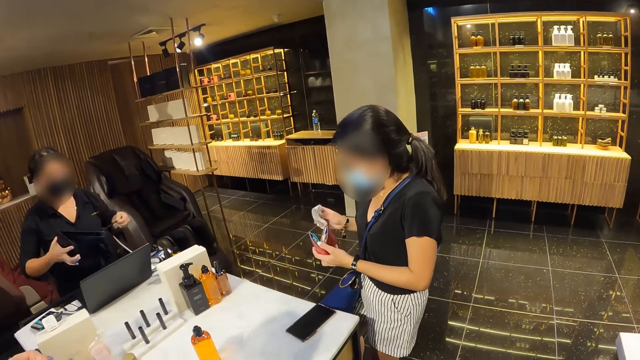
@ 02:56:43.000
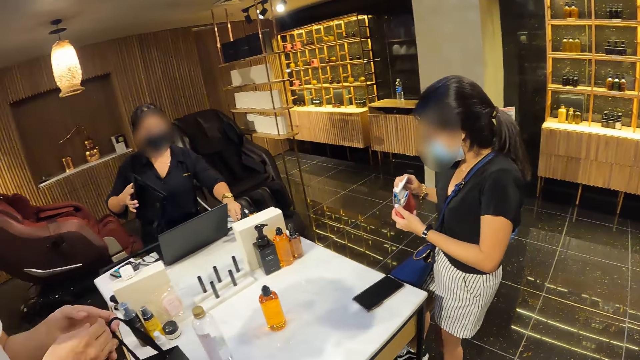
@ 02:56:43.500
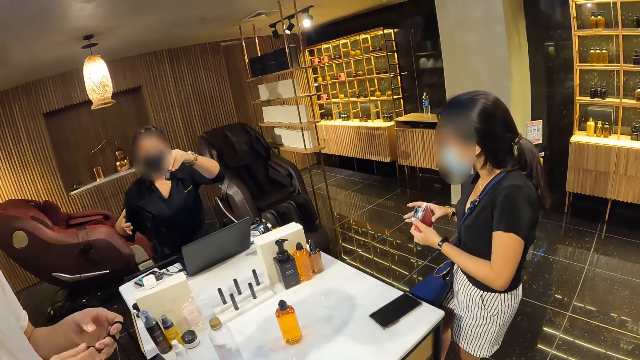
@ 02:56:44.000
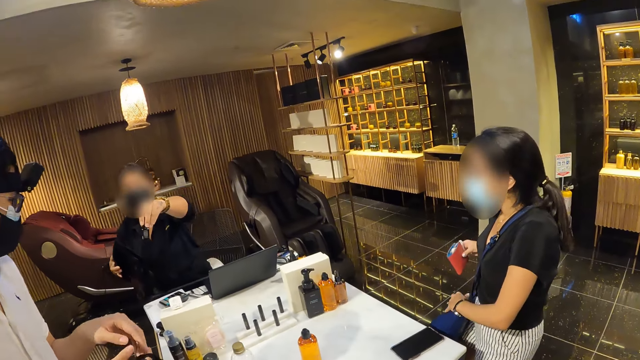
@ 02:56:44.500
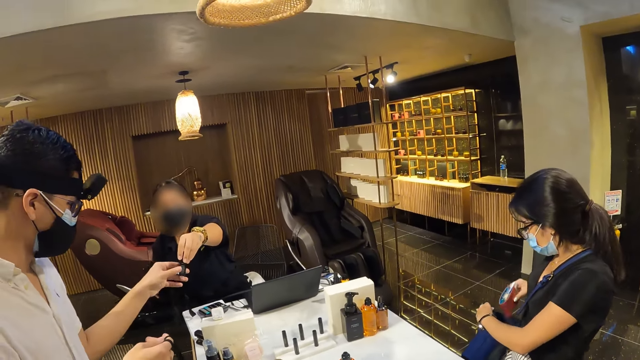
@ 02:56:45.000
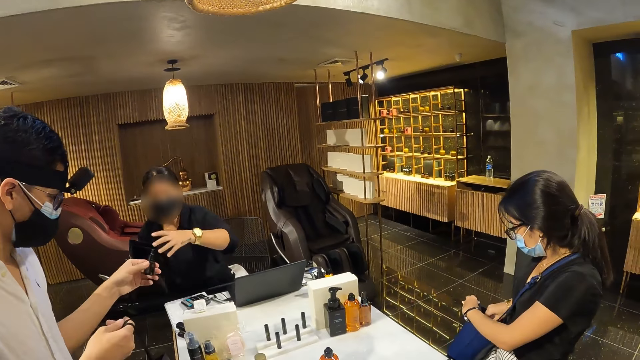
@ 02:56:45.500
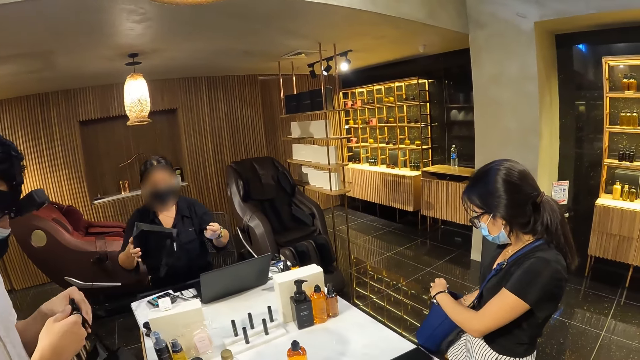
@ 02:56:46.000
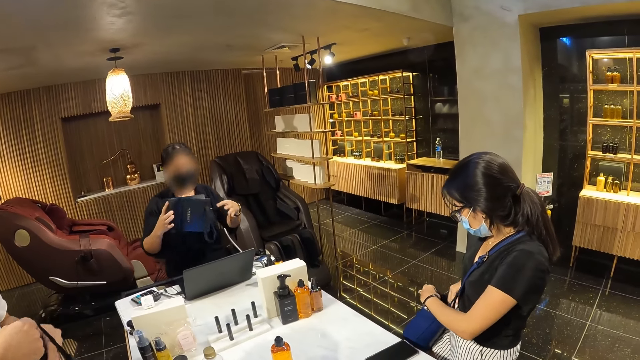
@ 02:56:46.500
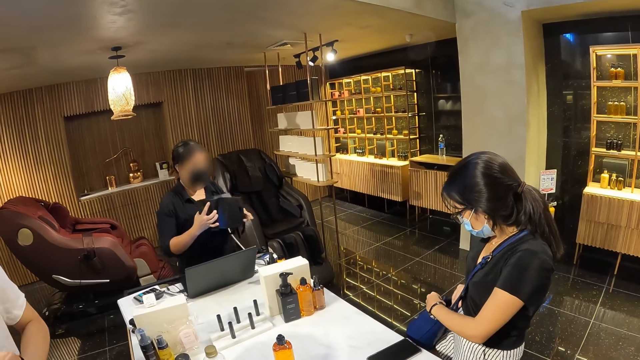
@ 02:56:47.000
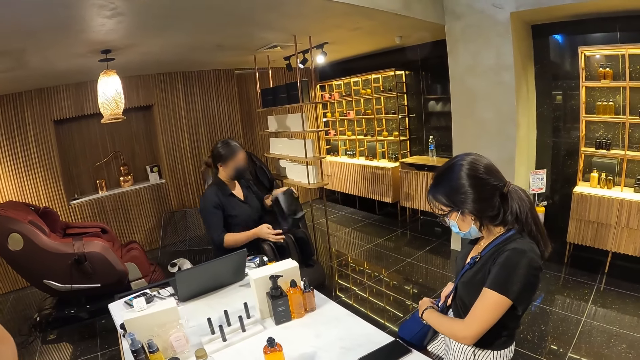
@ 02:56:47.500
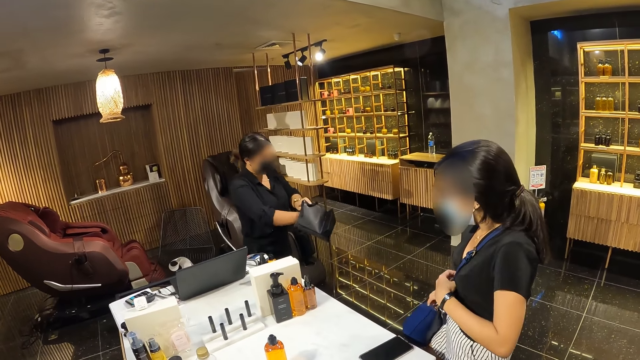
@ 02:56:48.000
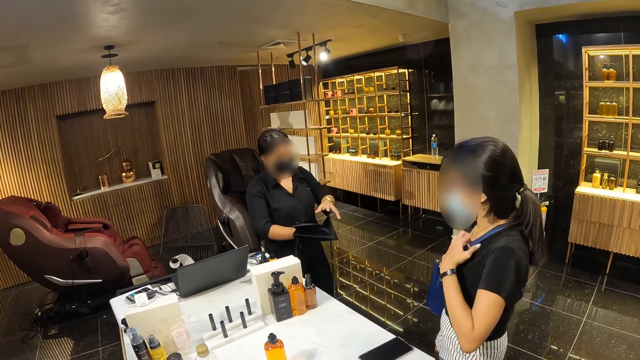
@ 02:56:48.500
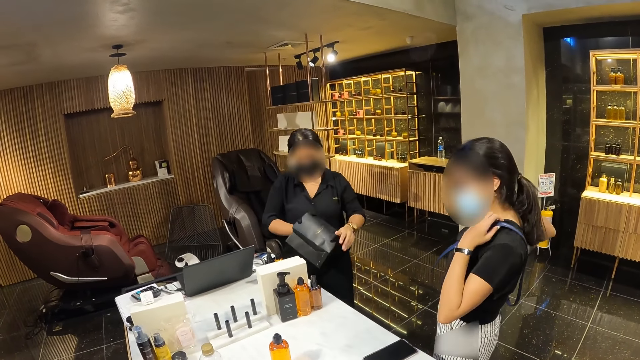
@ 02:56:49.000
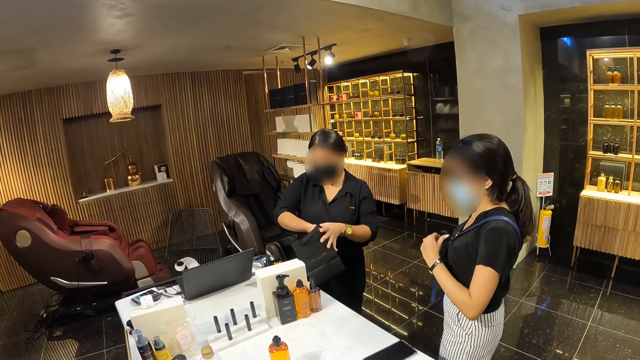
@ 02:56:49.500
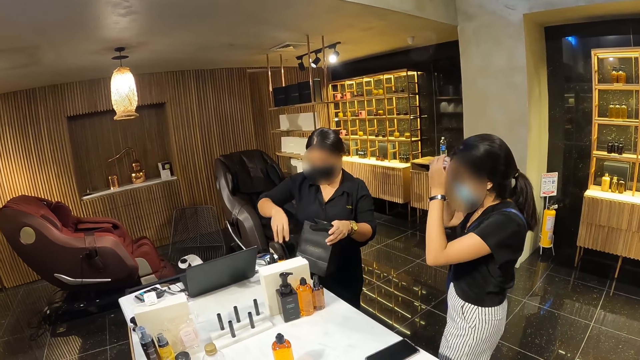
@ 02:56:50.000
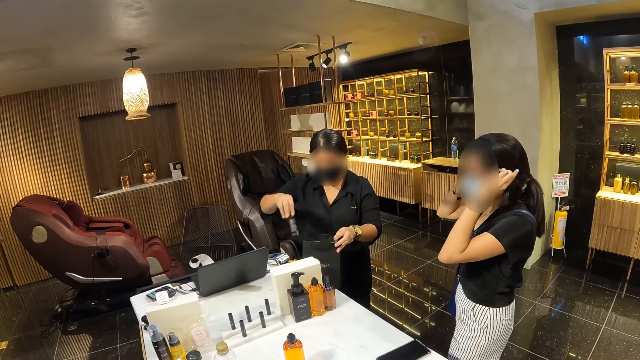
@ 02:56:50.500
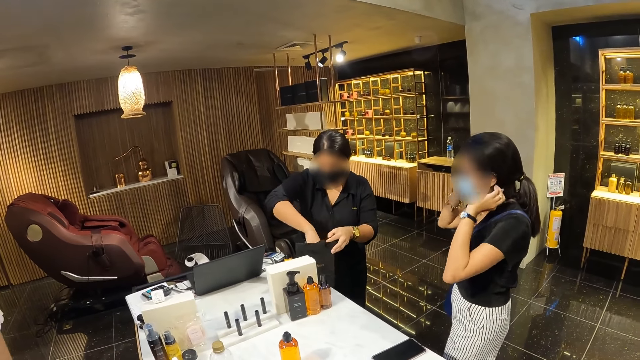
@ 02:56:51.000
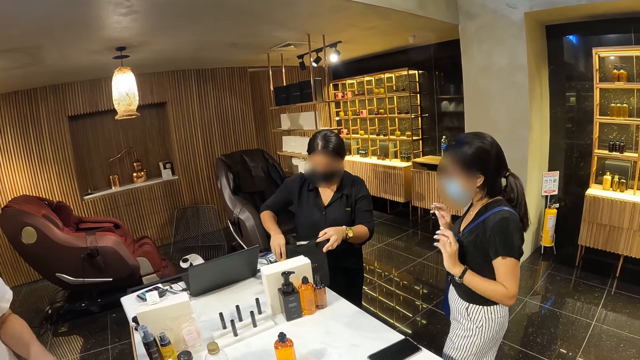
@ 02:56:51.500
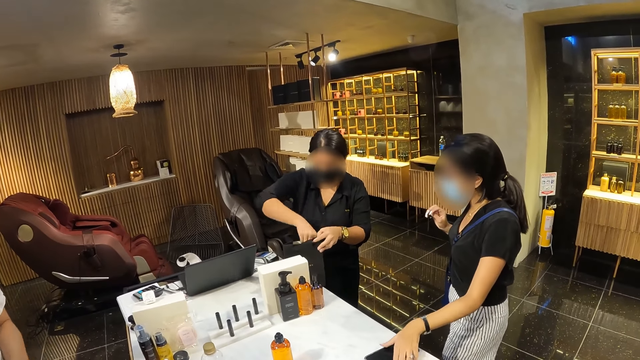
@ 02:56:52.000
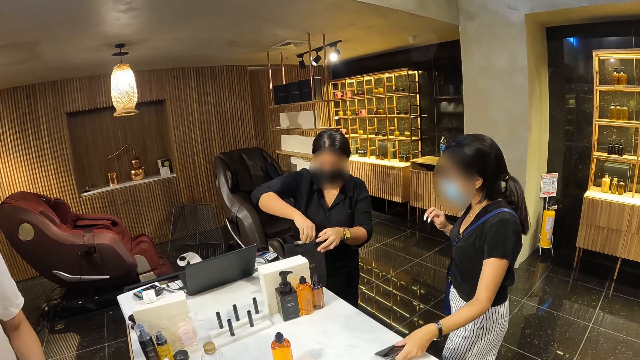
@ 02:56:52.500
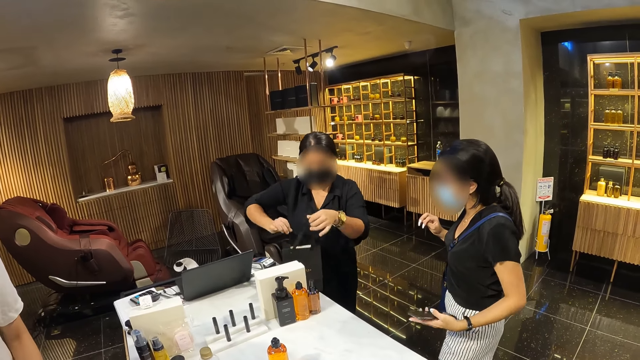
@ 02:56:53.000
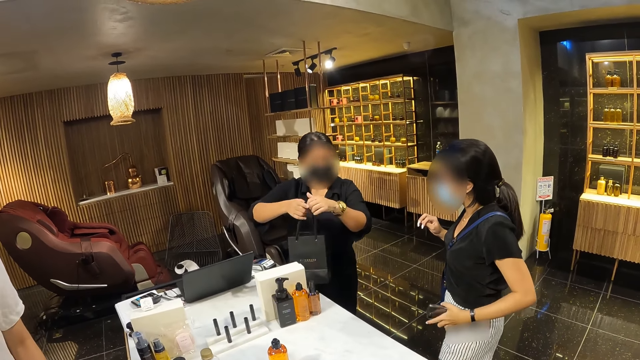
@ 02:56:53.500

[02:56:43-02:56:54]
A woman puts the receipt in her right hand in the wallet in her left hand. The man picks up the paper bag from the table with his hands. Another woman picks up a bottle of perfume from the table with her left hand. The first woman passes the wallet in her left hand to her right hand and opens the crossbody bag across her chest with her left hand. The other woman passes the bottle of perfume in her left hand to the man. The first woman puts the wallet in her right hand in the crossbody bag across her chest. The other woman holds the paper bag with both hands. The man drops the bottle of perfume in his left hand in the paper bag in his right hand. The first woman closes the crossbody bag across her chest with her hands. The other woman adjusts the paper bag in her left hand with her right hand. The first woman adjusts the crossbody bag across her chest with her hands. The other woman opens a package bag. The first woman adjusts her hair with her hands. The other woman picks up a bottle of perfume from the table with her right hand, places the paper bag in her right hand on the table, puts the bottle of perfume in her right hand in the paper bag on the table and picks up a bottle of perfume from the table with her right hand. The first woman picks up the phone from the table with her left hand. The other woman puts the bottle of perfume in her right hand in the paper bag on the table and picks up the paper bag from the table with her hands.

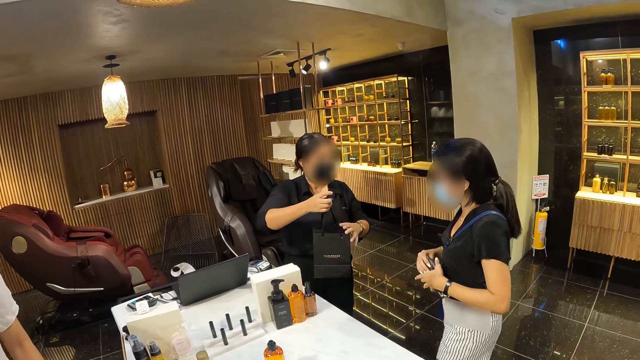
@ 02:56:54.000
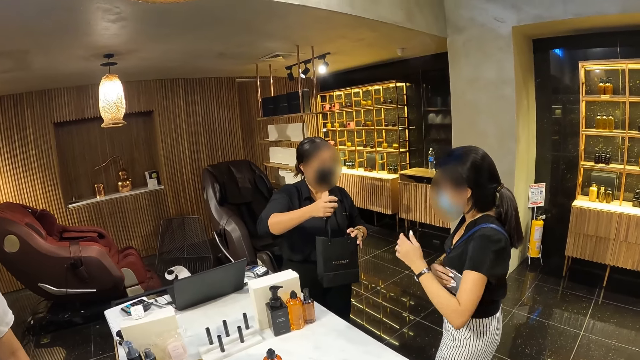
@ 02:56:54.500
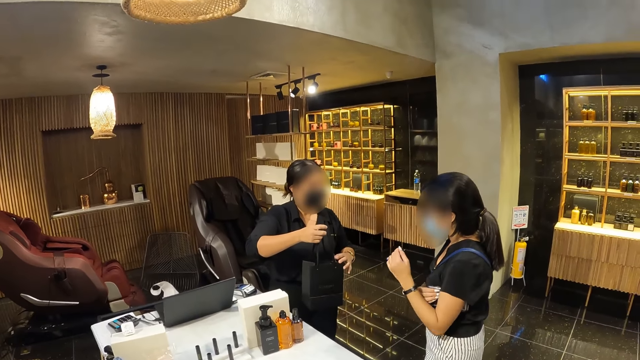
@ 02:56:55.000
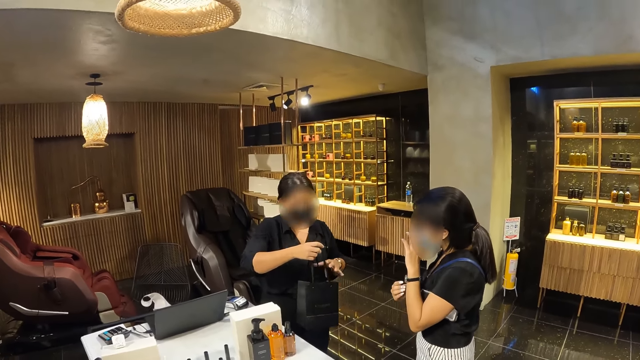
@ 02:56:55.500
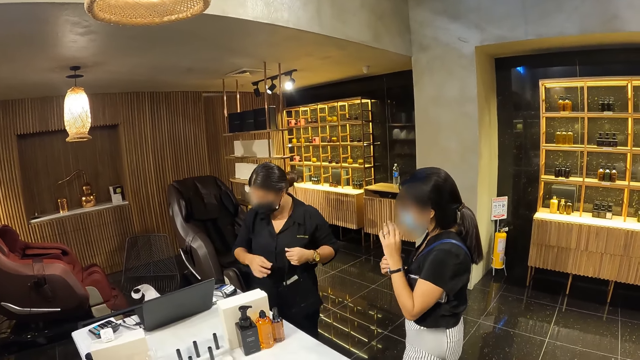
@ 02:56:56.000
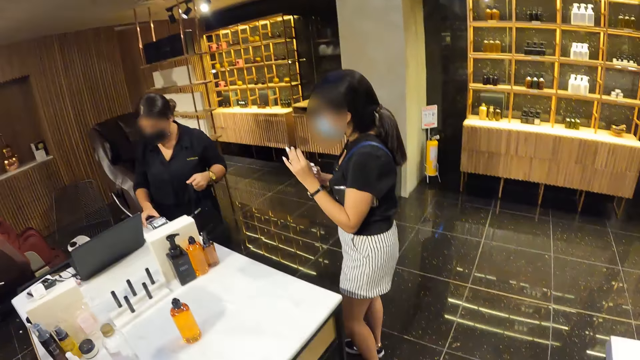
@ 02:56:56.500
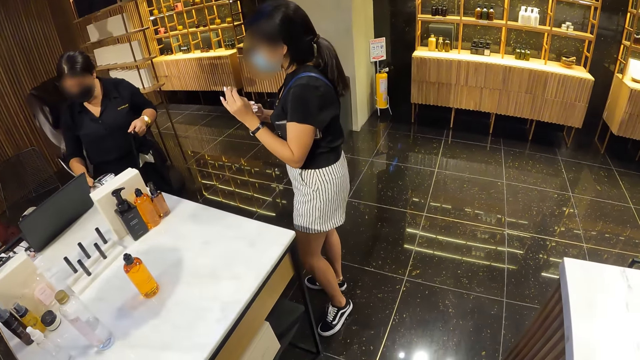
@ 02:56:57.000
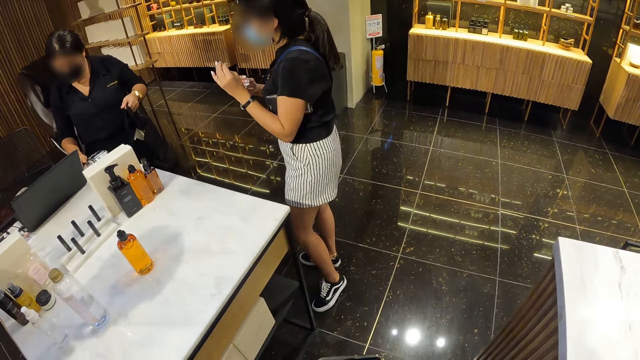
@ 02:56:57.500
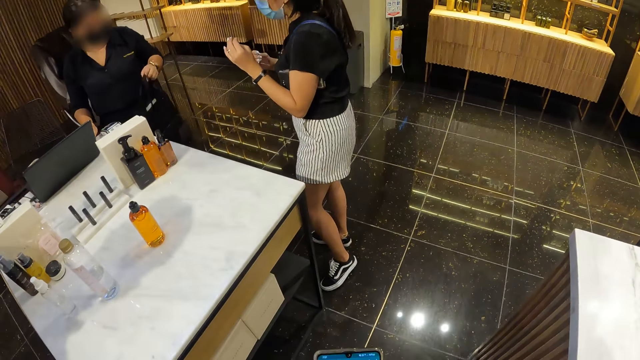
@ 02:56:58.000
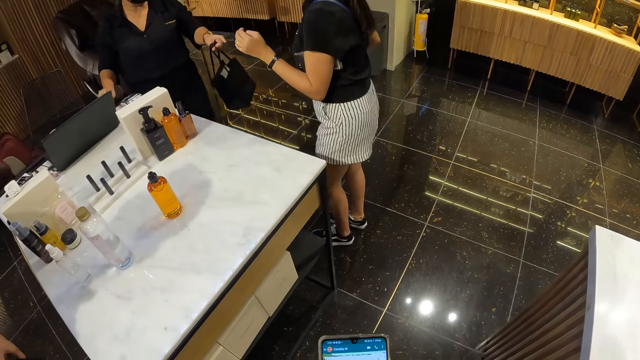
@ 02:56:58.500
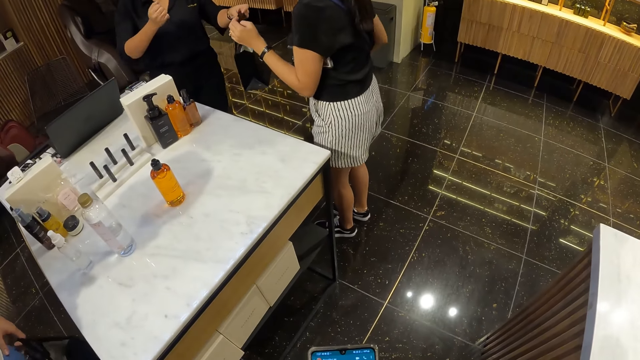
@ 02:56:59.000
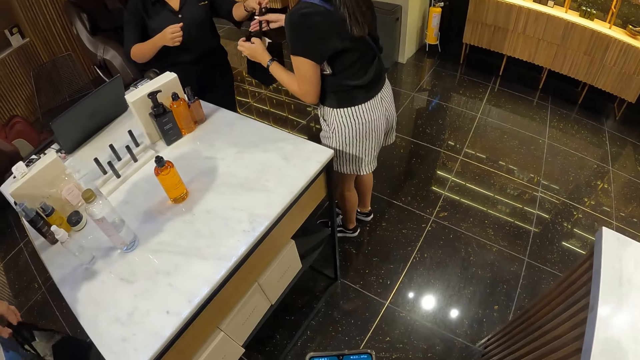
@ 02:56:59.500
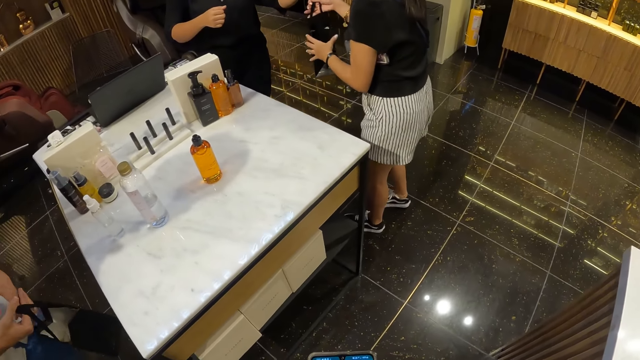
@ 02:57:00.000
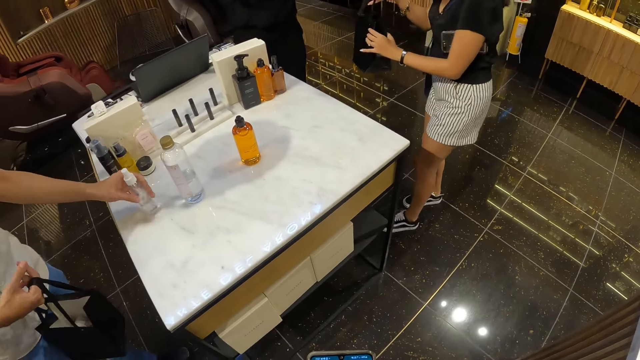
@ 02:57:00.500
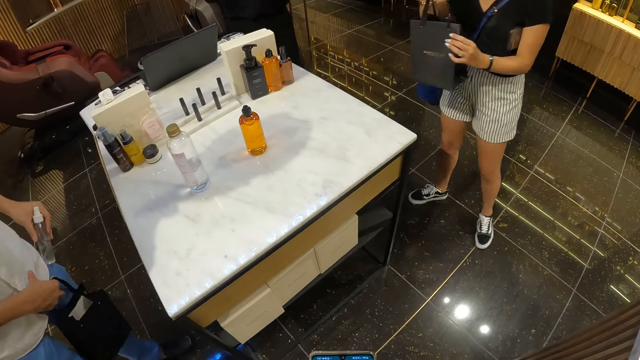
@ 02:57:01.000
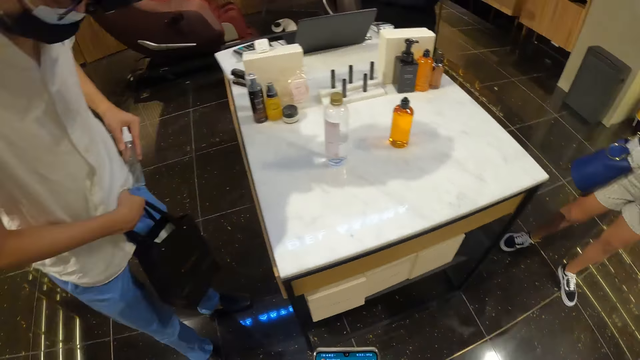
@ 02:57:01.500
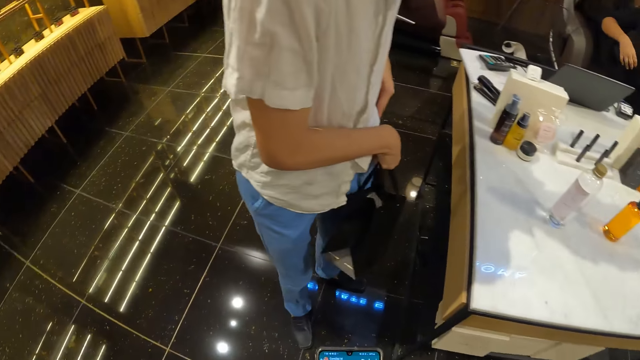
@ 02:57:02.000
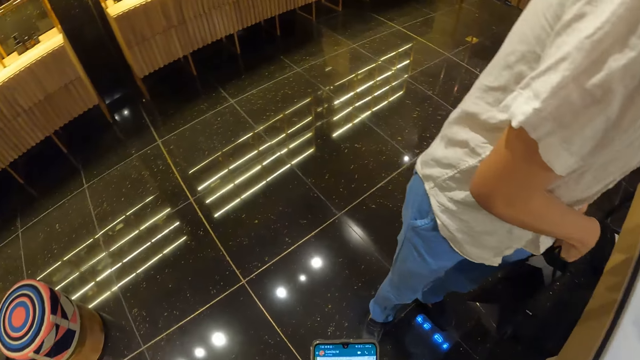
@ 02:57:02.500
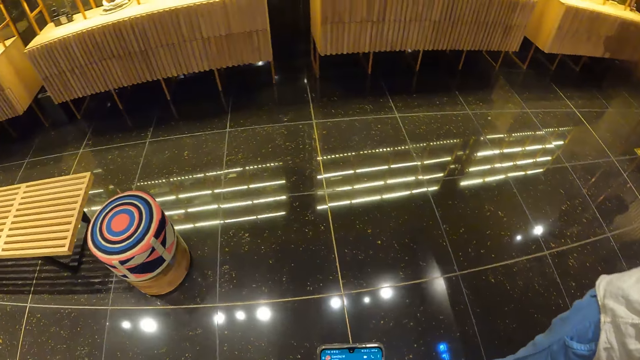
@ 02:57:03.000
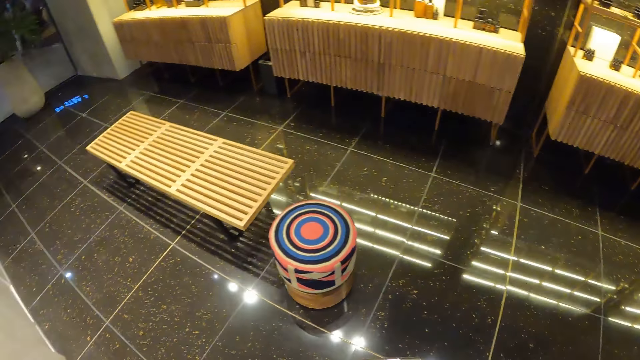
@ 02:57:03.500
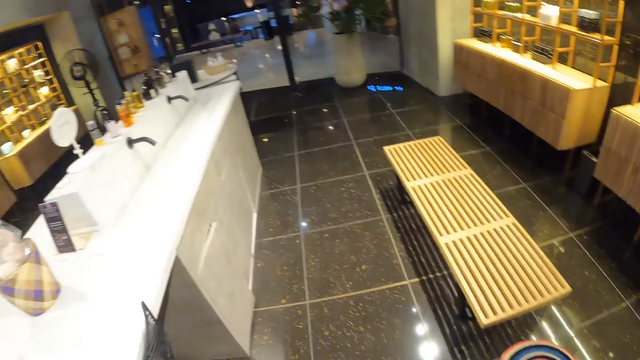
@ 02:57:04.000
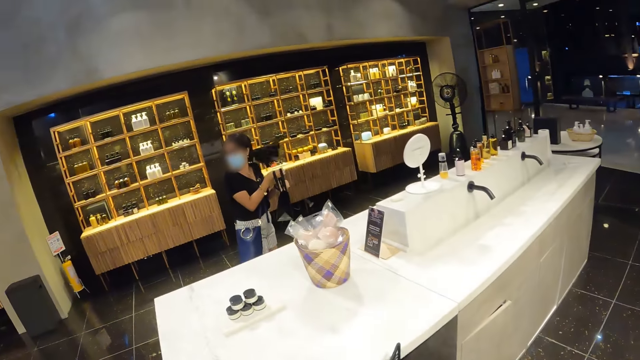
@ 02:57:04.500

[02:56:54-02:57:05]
A woman holds the paper bag with her right hand and interacts with another woman. The other woman passes the phone in her left hand to her right hand, puts the phone in her right hand under her left armpit and touches her face with her left hand. The first woman passes the paper bag in her right hand to her left hand and moves the POS terminal on the table with her right hand. The man passes the paper bag in his left hand to his right hand. The first woman passes the paper in her left hand to the other woman. The man picks up a spray bottle from the table with his left hand, lifts his shirt with his right hand and puts the spray bottle in his left hand in the pocket of his trousers. The camera wearer looks around. The other woman walks out of the store.
